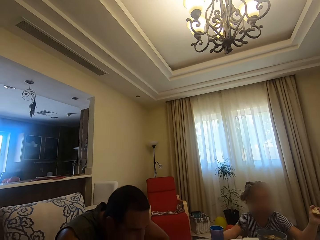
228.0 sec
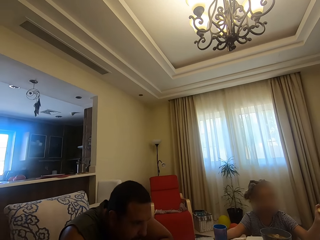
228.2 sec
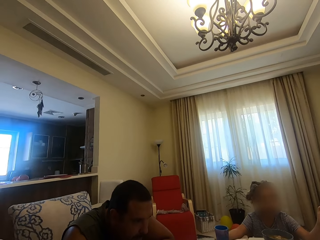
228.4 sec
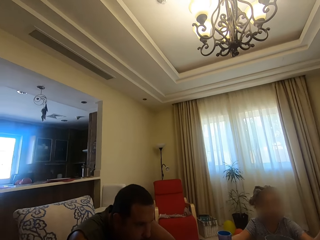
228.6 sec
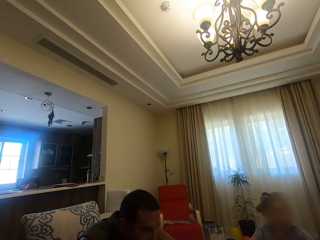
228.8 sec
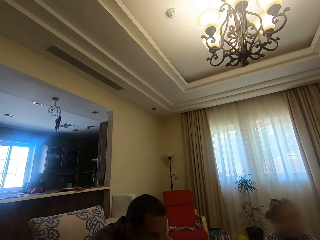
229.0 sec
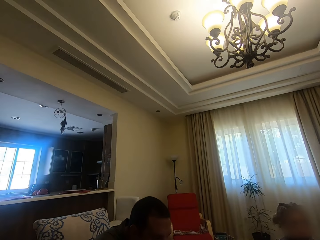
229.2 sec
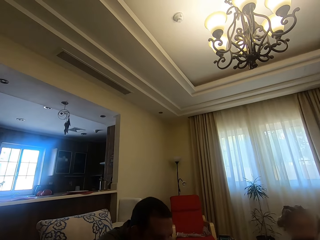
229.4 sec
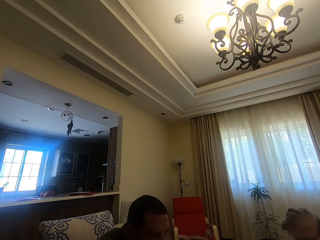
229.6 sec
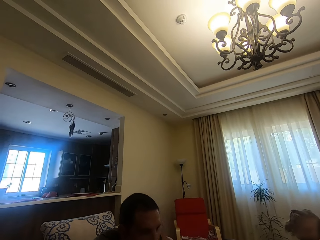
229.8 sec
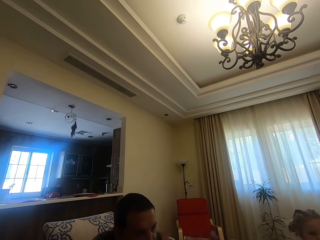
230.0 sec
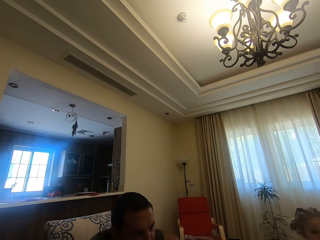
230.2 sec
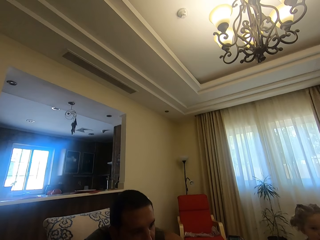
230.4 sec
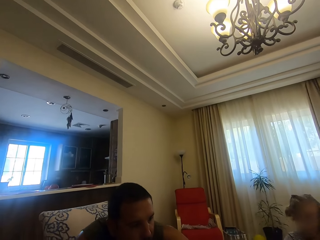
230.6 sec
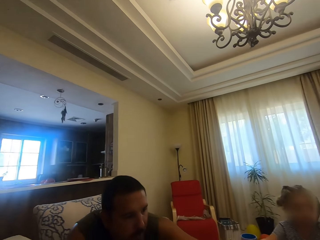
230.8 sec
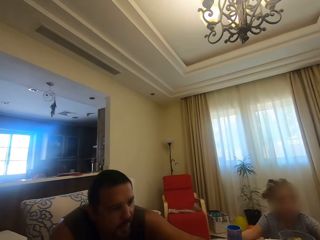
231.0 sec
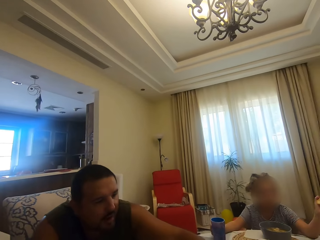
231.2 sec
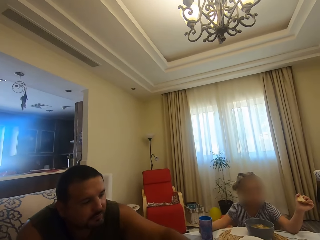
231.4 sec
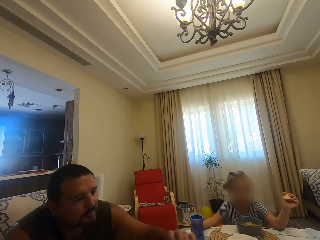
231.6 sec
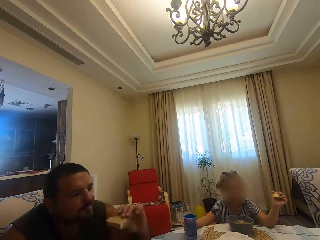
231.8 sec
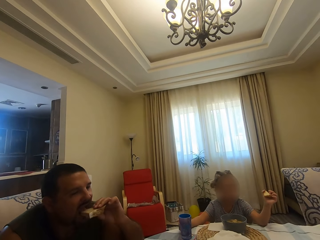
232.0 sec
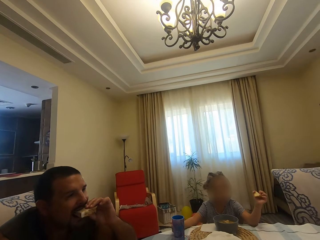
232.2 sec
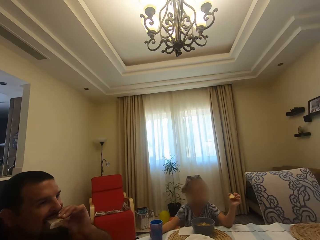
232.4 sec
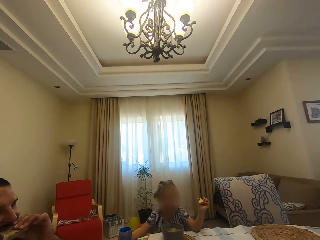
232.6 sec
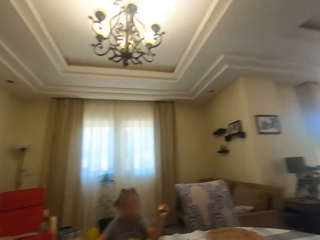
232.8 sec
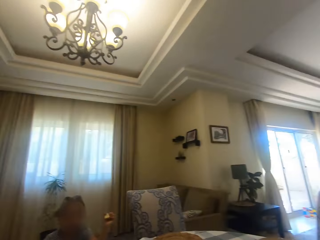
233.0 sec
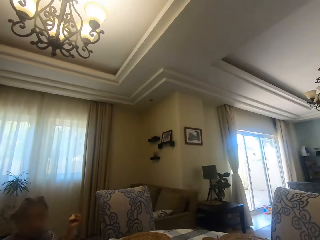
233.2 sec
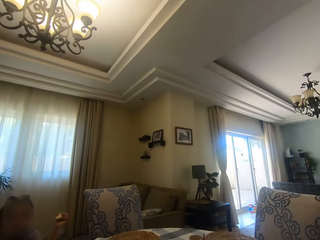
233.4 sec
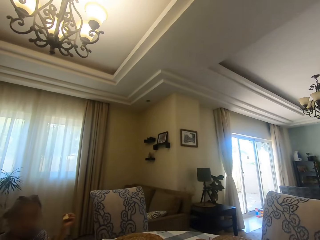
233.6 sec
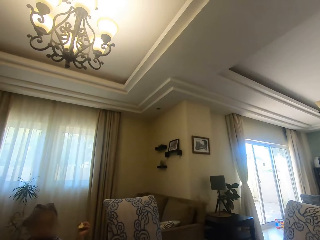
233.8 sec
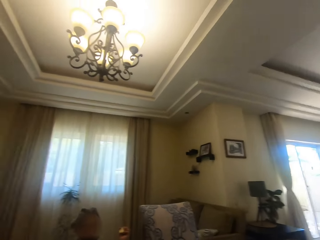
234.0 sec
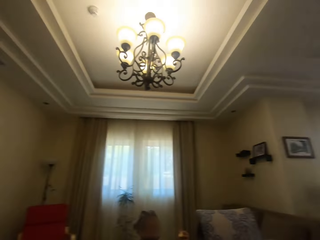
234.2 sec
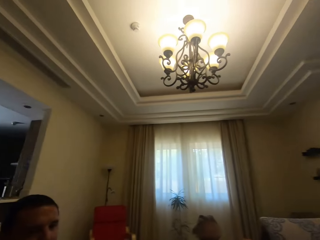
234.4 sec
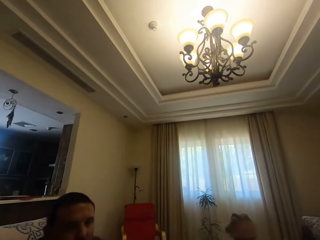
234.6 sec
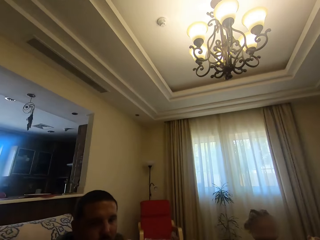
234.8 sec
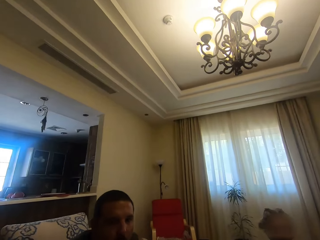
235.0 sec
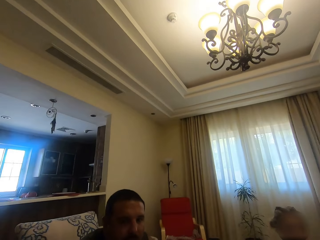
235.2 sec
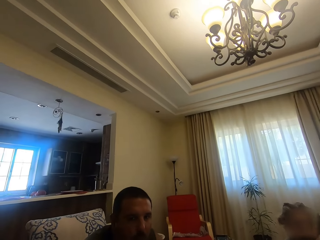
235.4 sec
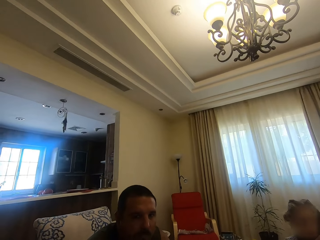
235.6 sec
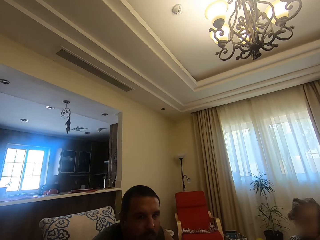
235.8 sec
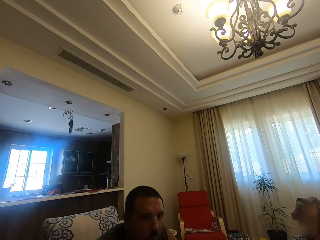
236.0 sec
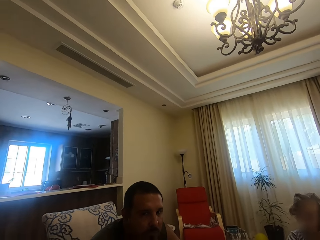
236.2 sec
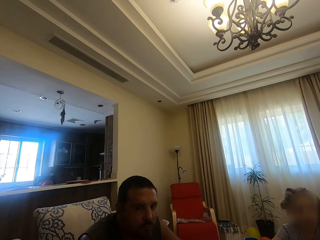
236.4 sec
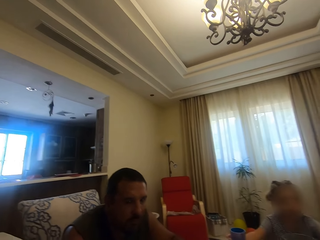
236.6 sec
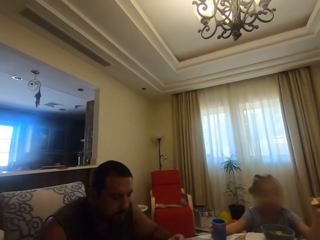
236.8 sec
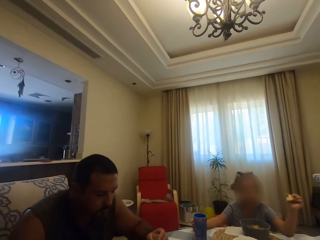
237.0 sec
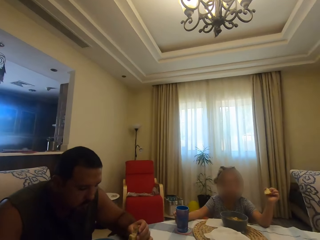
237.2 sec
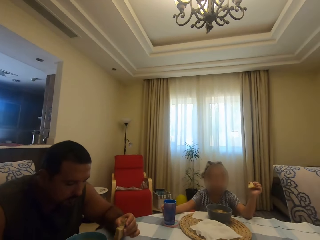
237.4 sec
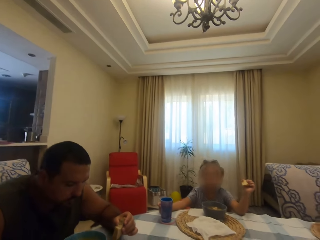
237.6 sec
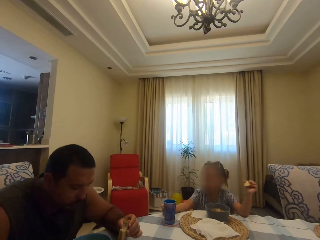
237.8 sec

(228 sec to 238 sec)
The camera wearer dialogues with a man. The man chews his food, picks something on the board on the table, bites something and chews his food.

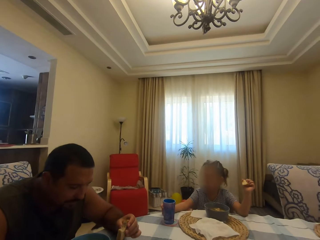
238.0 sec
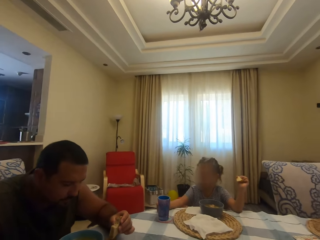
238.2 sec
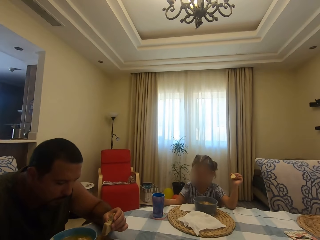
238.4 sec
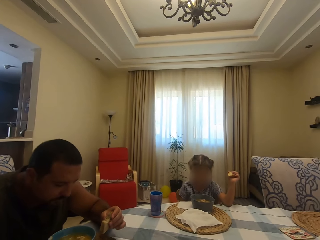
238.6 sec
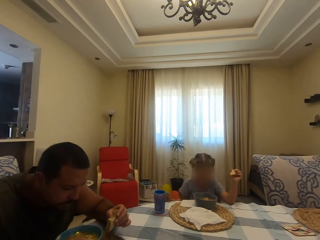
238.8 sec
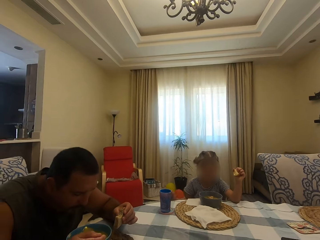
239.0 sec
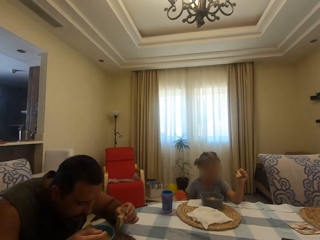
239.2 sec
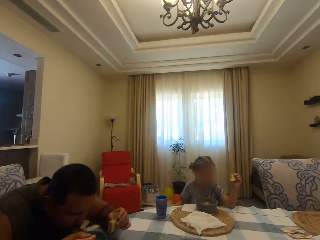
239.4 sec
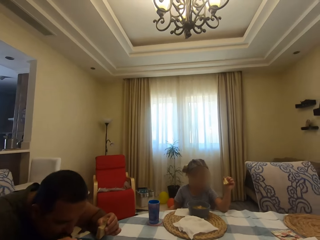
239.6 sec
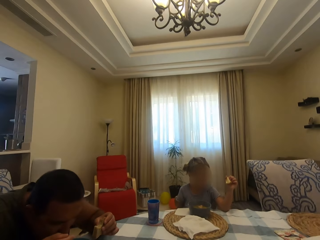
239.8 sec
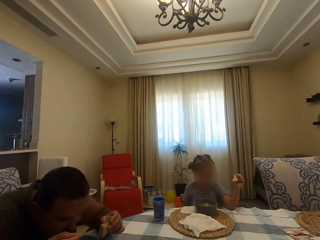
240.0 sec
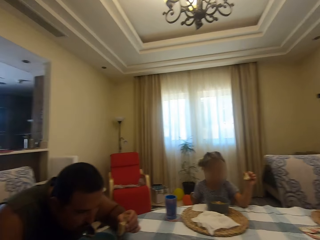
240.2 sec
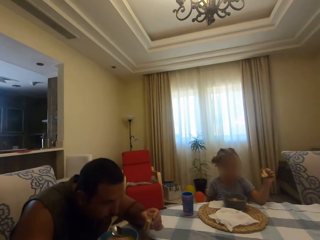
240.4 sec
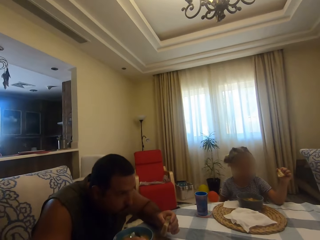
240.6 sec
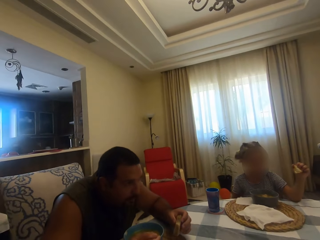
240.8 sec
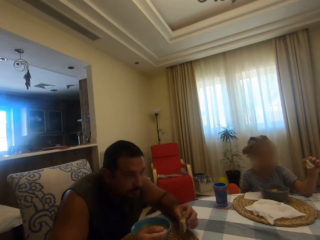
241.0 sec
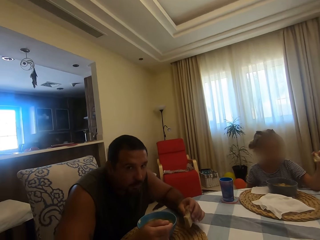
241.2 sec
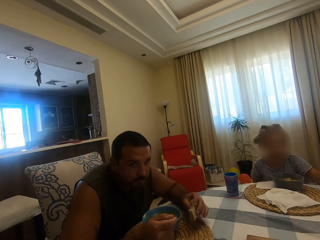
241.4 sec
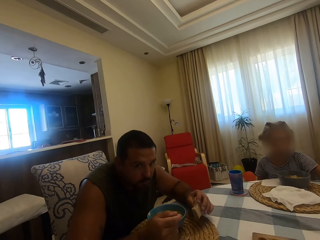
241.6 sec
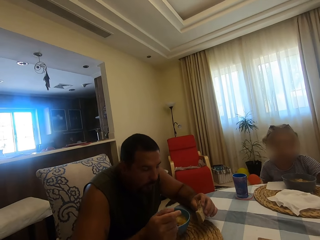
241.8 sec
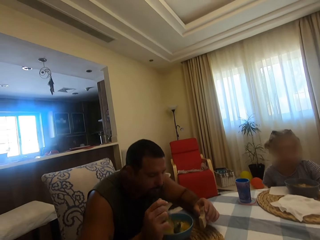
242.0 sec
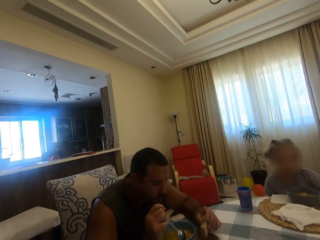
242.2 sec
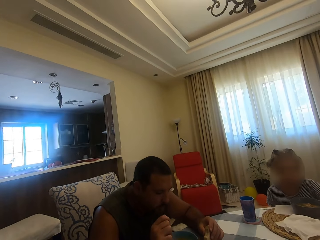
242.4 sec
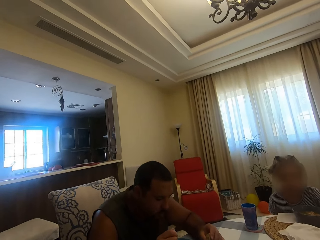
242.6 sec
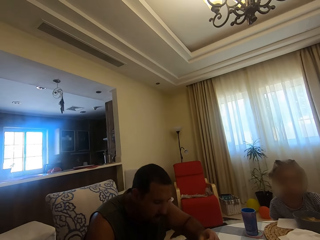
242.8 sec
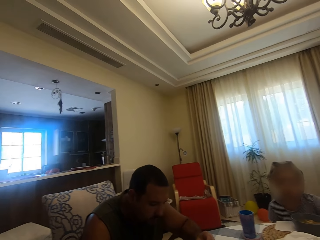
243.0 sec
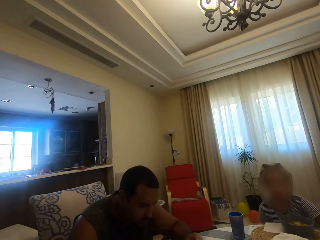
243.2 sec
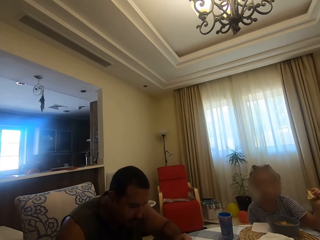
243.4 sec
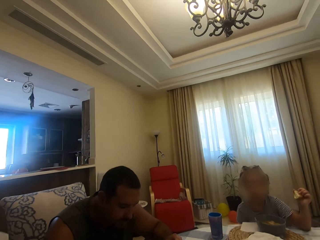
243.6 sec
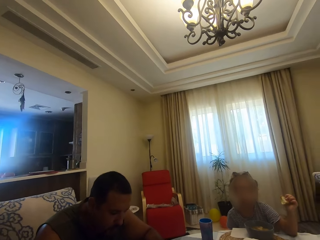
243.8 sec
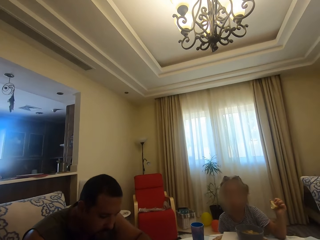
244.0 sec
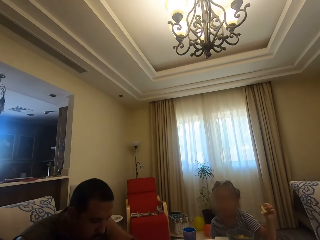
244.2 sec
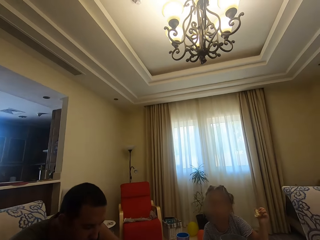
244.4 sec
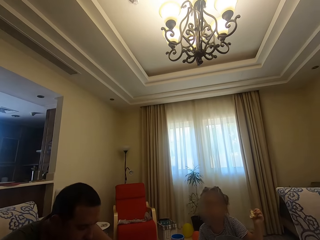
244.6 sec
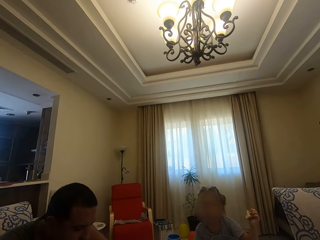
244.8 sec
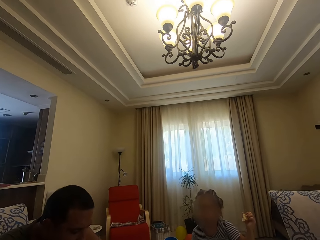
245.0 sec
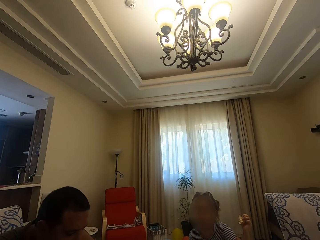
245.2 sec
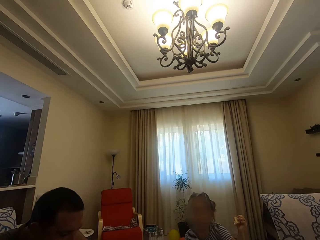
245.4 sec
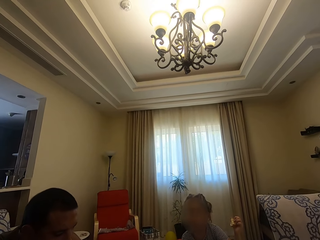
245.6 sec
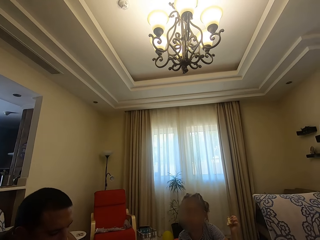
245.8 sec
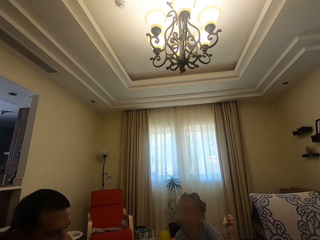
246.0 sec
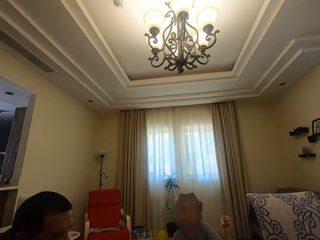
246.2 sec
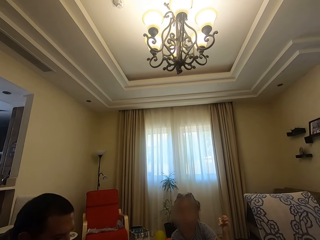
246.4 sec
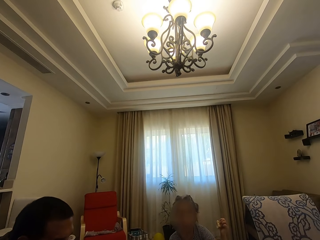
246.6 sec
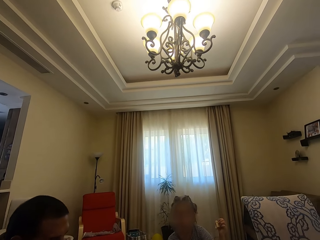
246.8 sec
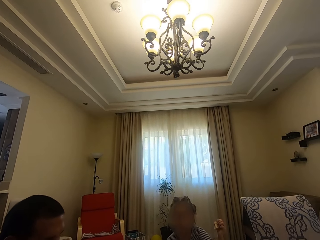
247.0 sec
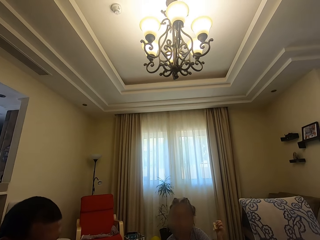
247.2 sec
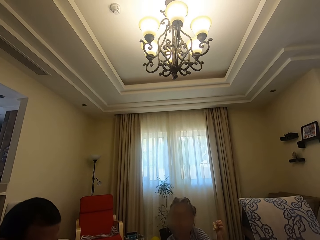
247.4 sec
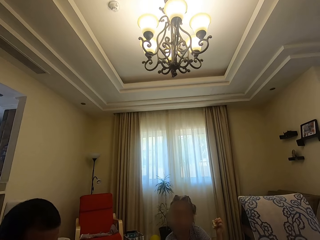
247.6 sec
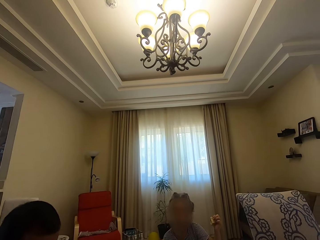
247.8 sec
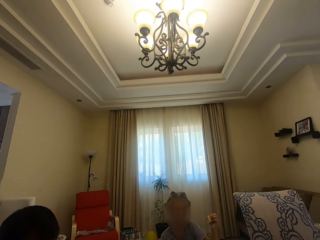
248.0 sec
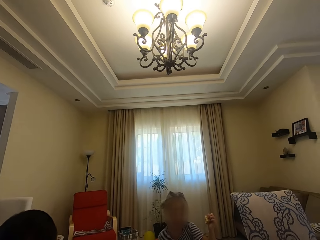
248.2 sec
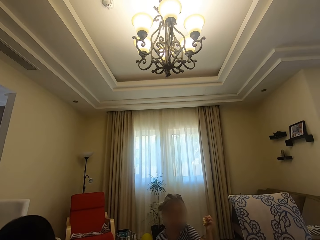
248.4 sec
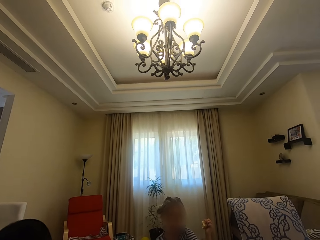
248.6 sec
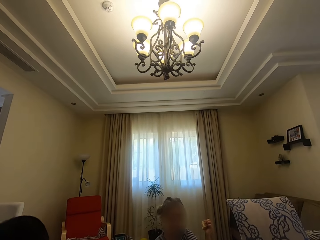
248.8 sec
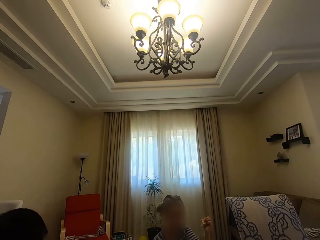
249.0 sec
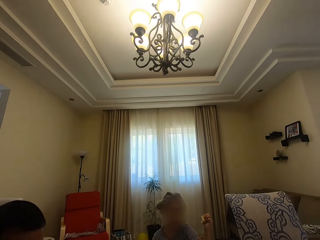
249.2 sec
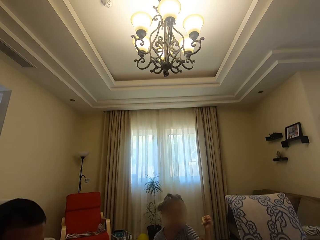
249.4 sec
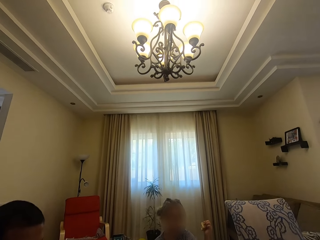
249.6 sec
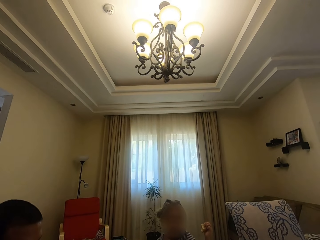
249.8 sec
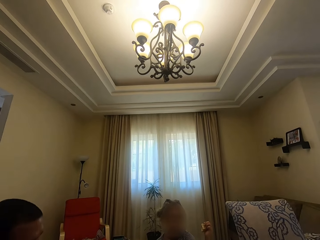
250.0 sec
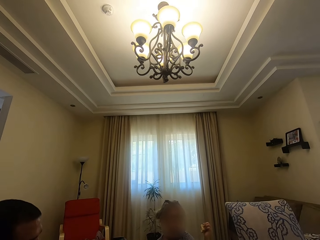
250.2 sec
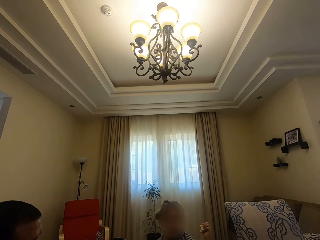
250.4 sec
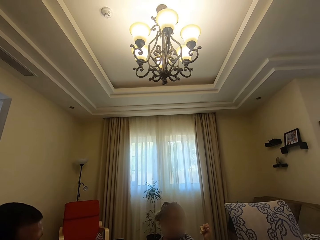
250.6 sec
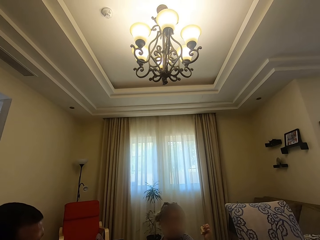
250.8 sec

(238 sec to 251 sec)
A man scoops soup with a spoon in a bowl. A girl moves her hand around. The man puts soup in his mouth with the spoon. The man chews his food, scoops soup with the spoon in the bowl and puts soup in his mouth with the spoon.
